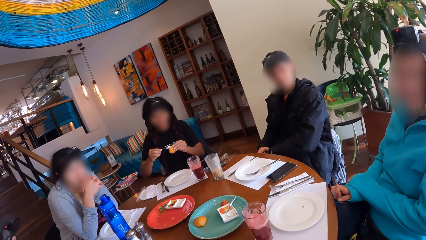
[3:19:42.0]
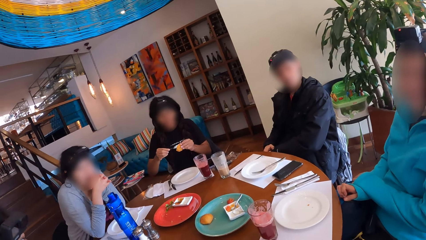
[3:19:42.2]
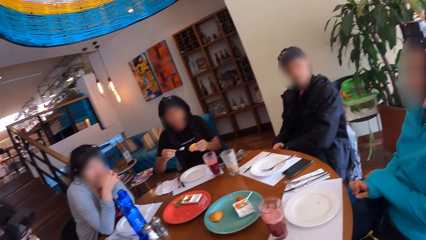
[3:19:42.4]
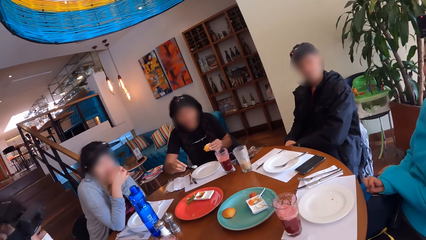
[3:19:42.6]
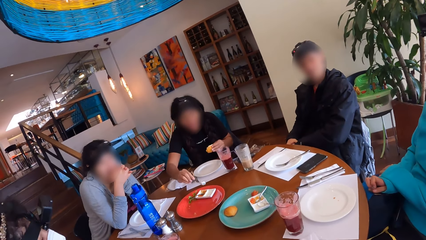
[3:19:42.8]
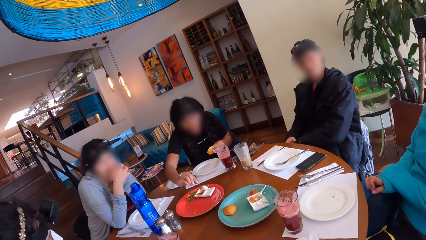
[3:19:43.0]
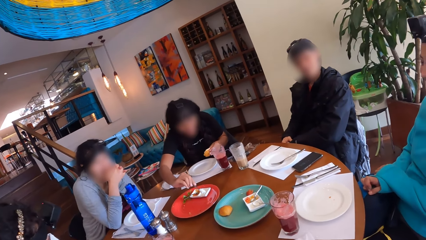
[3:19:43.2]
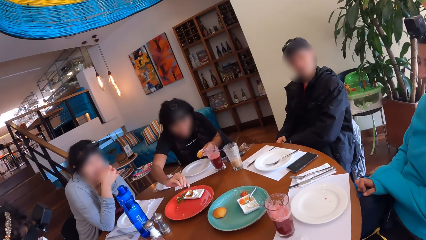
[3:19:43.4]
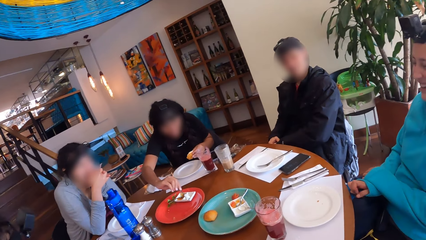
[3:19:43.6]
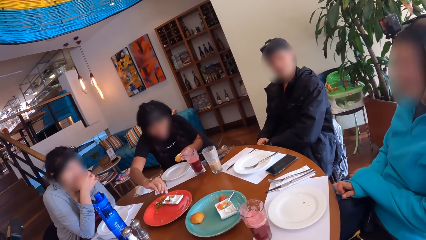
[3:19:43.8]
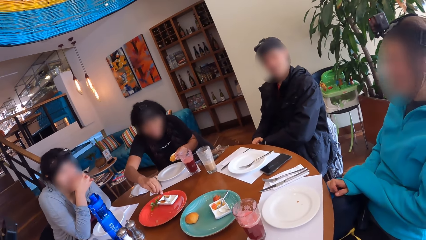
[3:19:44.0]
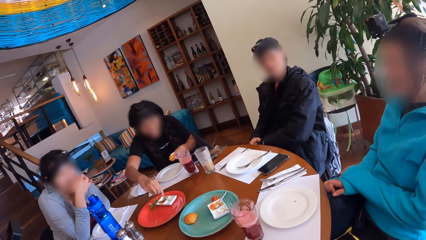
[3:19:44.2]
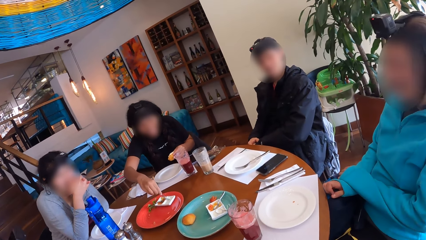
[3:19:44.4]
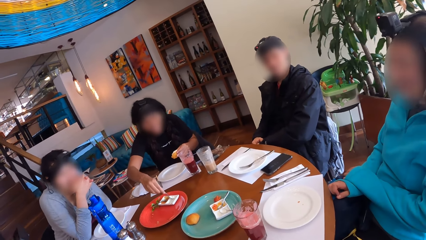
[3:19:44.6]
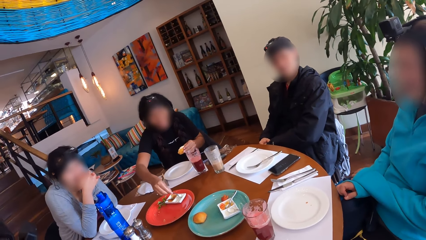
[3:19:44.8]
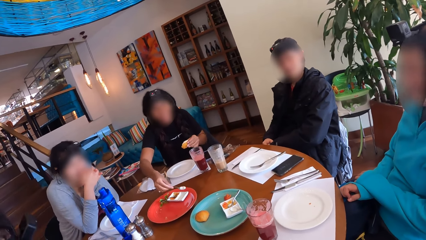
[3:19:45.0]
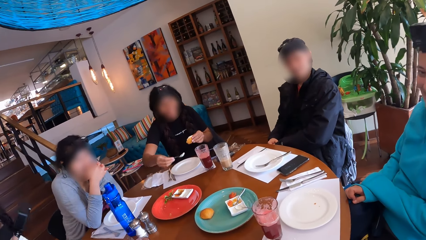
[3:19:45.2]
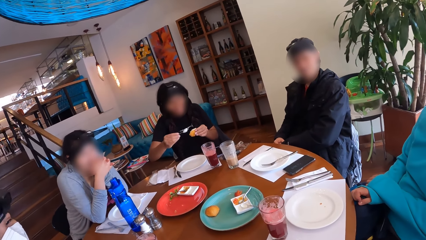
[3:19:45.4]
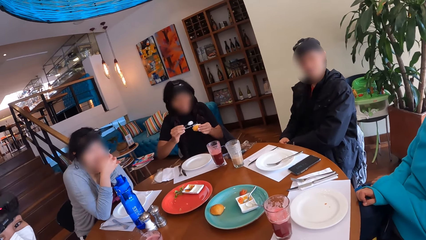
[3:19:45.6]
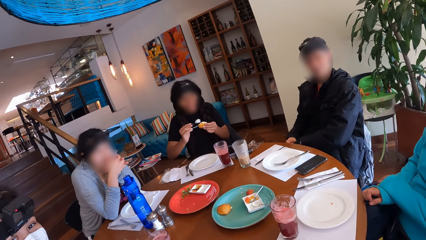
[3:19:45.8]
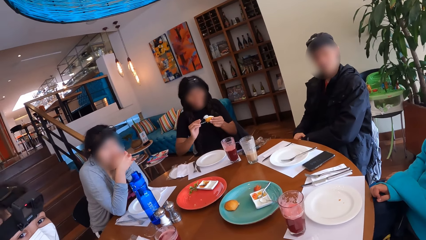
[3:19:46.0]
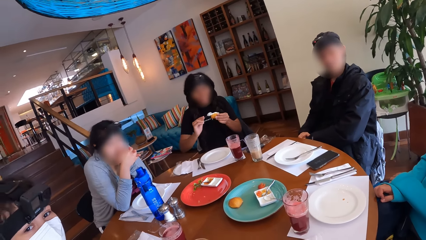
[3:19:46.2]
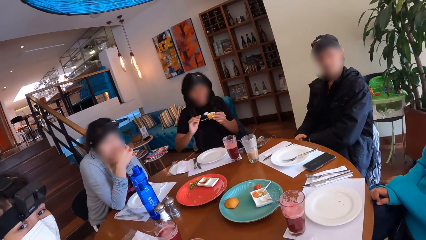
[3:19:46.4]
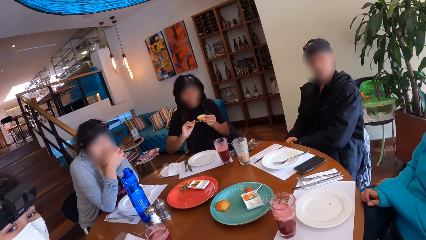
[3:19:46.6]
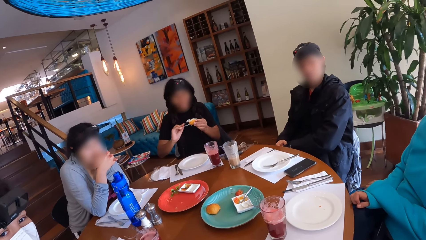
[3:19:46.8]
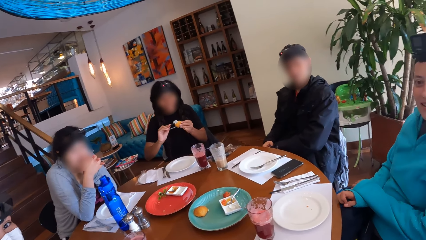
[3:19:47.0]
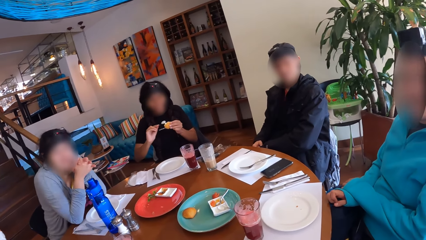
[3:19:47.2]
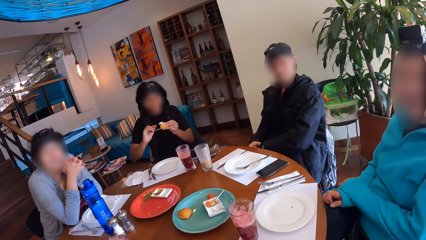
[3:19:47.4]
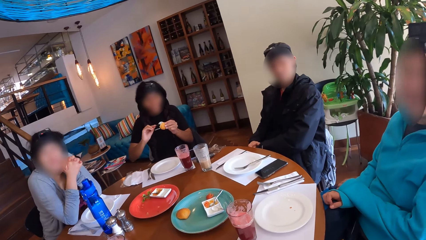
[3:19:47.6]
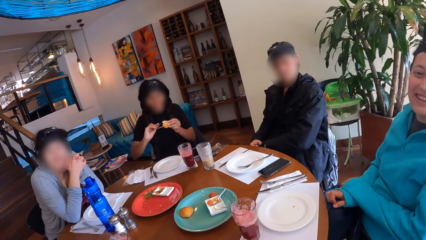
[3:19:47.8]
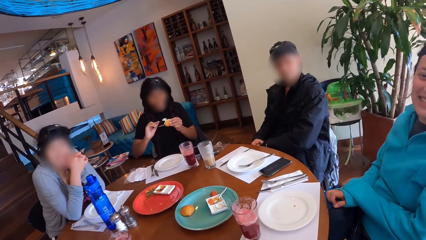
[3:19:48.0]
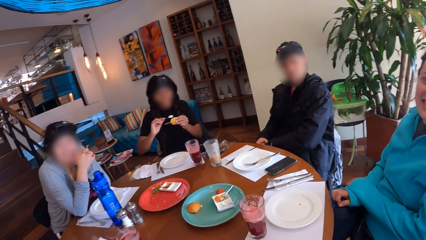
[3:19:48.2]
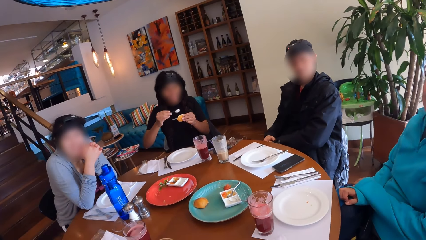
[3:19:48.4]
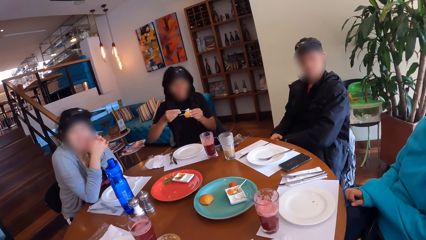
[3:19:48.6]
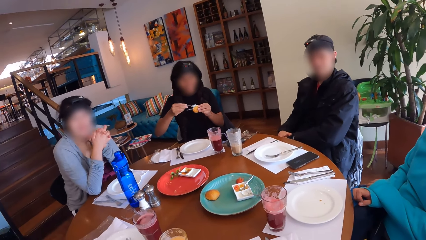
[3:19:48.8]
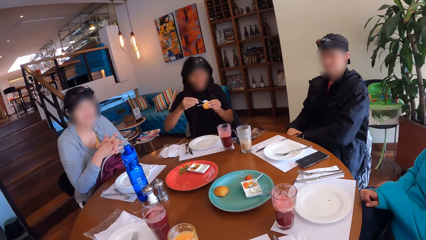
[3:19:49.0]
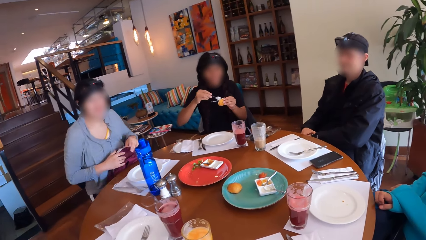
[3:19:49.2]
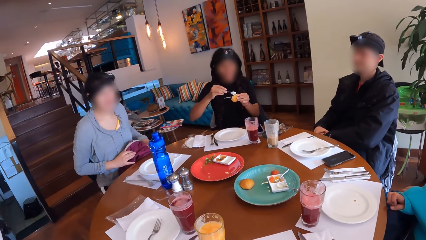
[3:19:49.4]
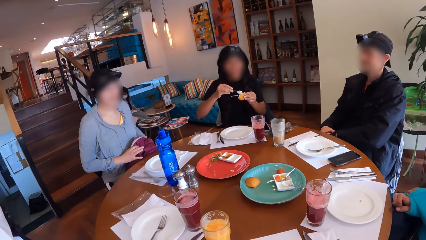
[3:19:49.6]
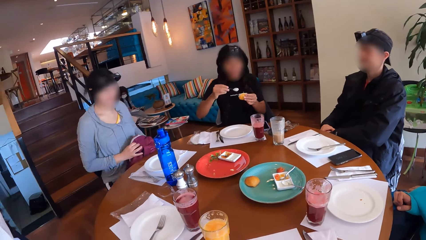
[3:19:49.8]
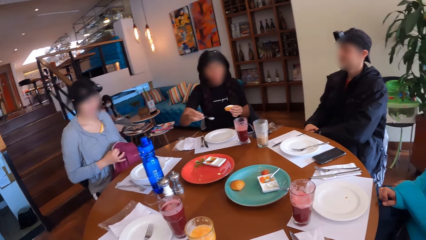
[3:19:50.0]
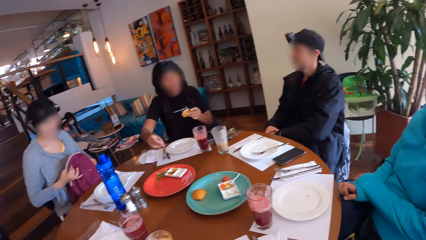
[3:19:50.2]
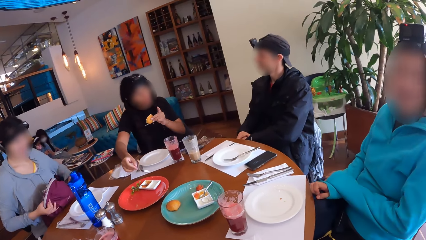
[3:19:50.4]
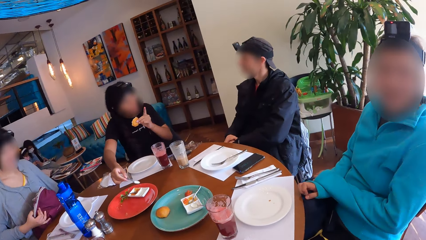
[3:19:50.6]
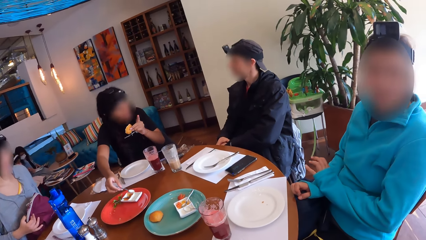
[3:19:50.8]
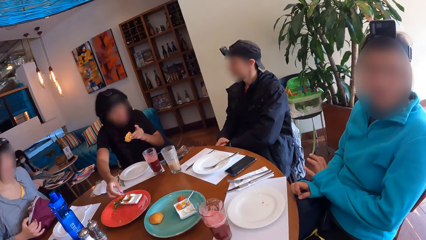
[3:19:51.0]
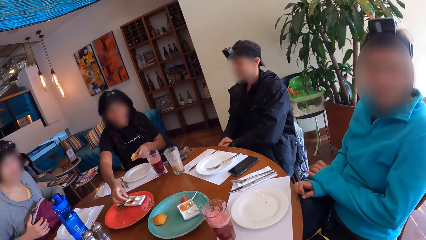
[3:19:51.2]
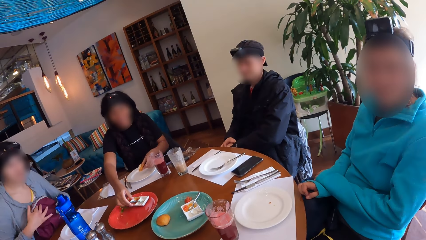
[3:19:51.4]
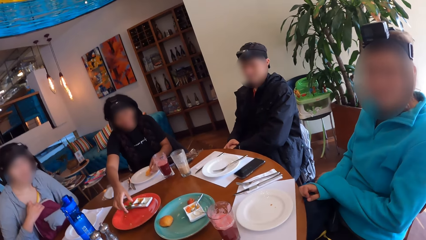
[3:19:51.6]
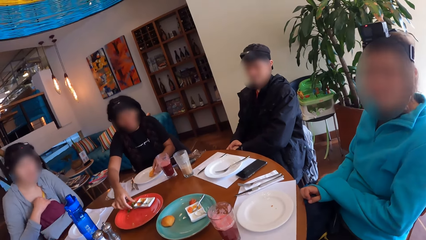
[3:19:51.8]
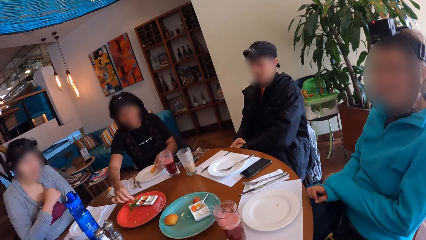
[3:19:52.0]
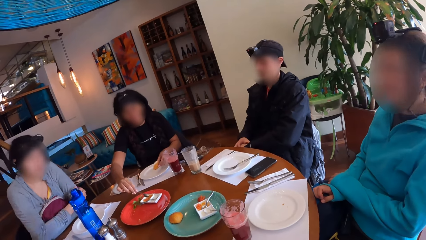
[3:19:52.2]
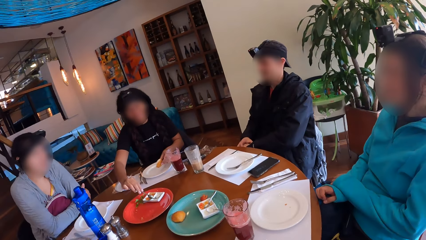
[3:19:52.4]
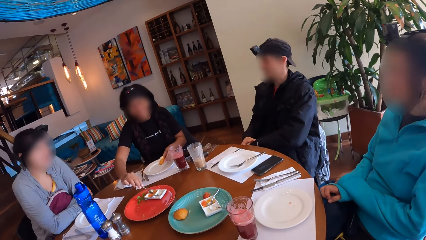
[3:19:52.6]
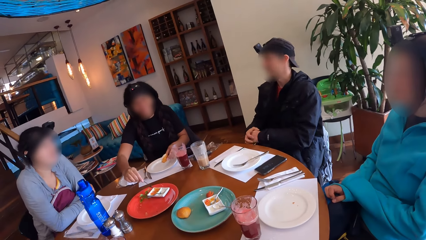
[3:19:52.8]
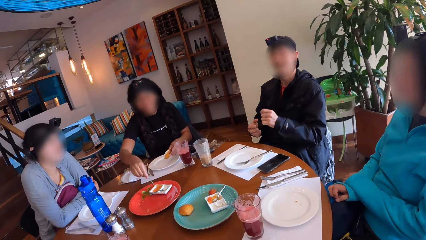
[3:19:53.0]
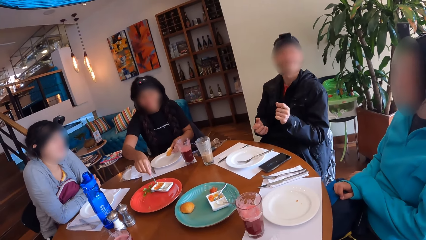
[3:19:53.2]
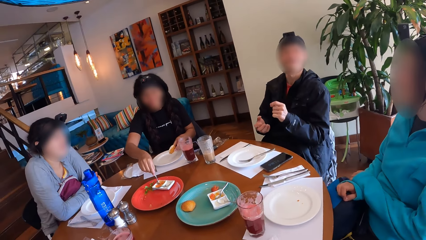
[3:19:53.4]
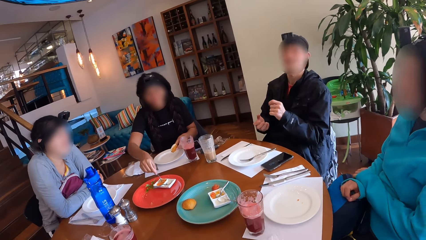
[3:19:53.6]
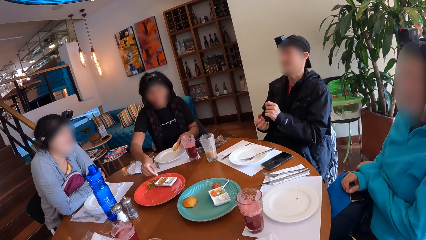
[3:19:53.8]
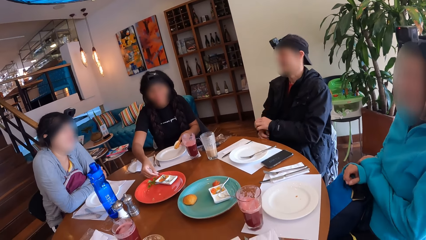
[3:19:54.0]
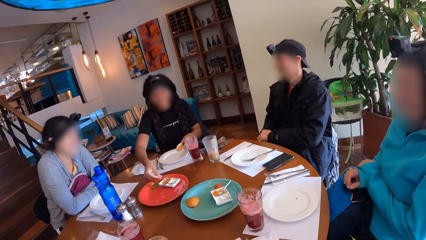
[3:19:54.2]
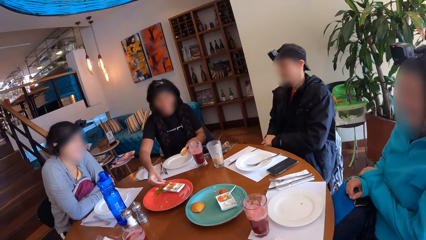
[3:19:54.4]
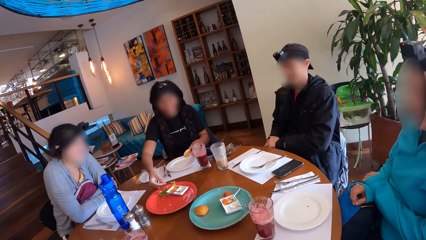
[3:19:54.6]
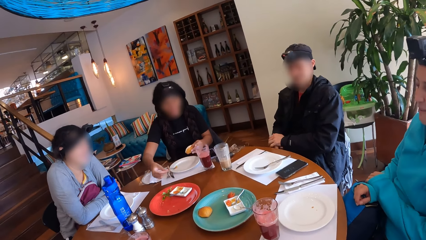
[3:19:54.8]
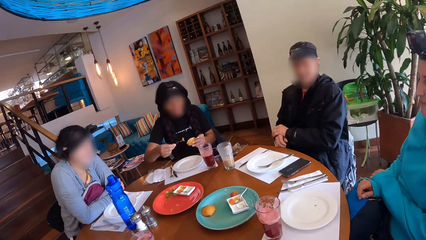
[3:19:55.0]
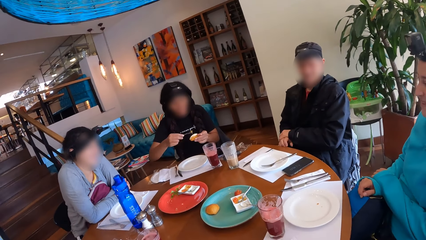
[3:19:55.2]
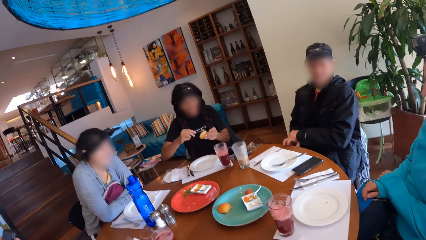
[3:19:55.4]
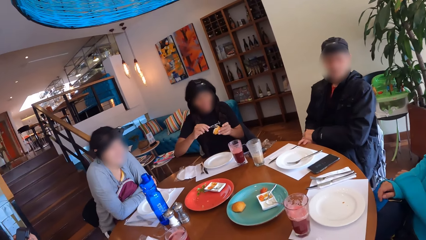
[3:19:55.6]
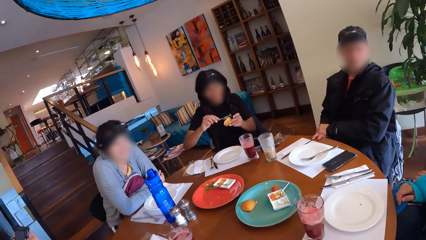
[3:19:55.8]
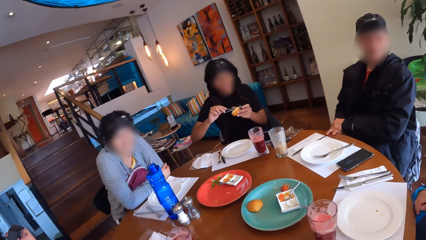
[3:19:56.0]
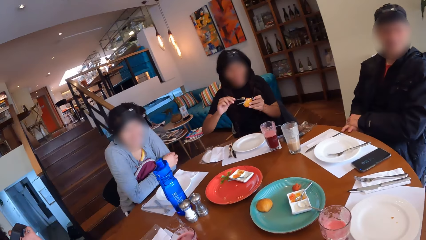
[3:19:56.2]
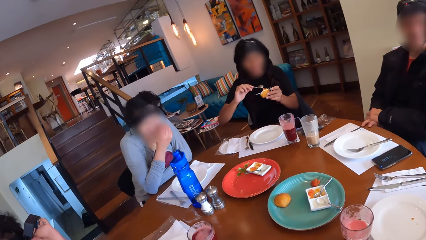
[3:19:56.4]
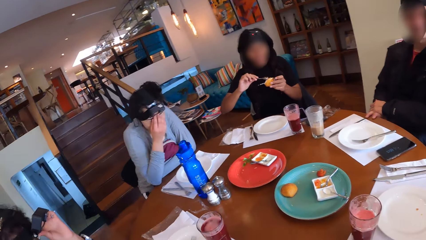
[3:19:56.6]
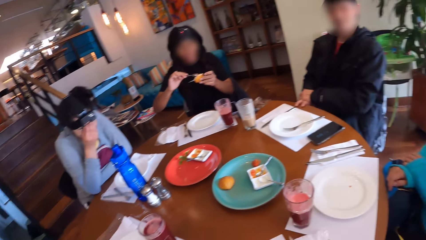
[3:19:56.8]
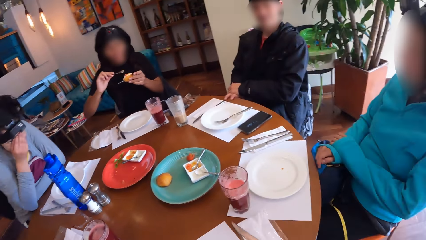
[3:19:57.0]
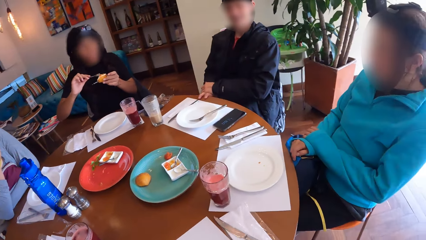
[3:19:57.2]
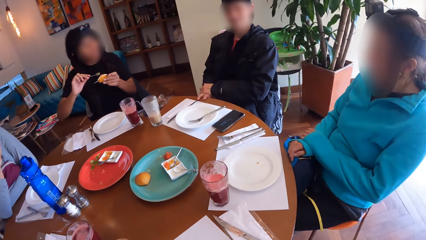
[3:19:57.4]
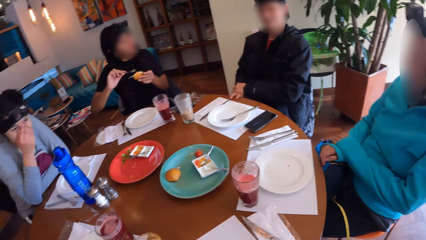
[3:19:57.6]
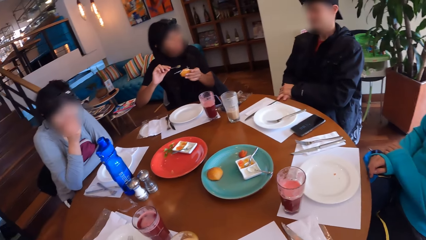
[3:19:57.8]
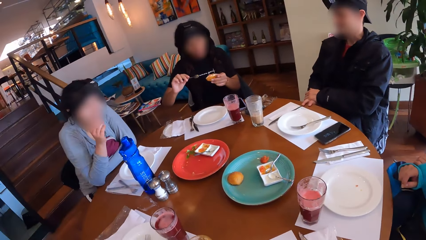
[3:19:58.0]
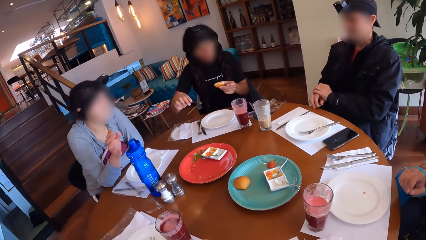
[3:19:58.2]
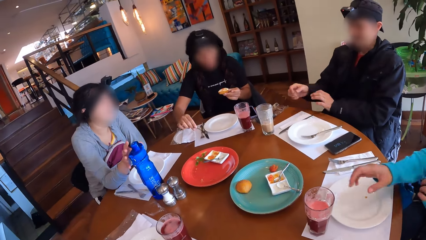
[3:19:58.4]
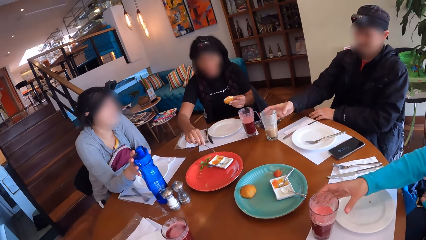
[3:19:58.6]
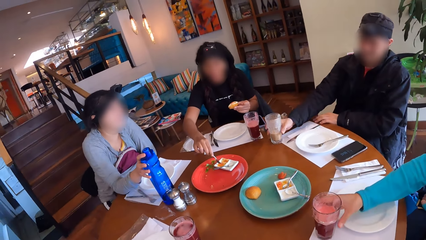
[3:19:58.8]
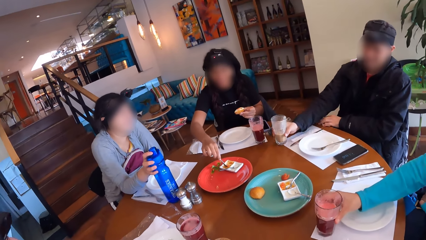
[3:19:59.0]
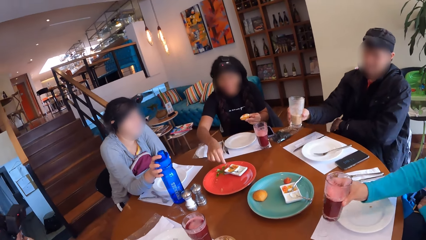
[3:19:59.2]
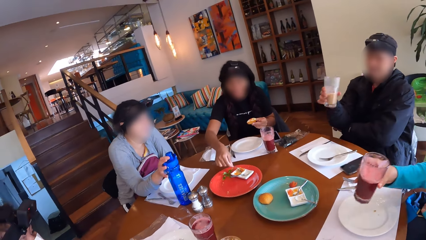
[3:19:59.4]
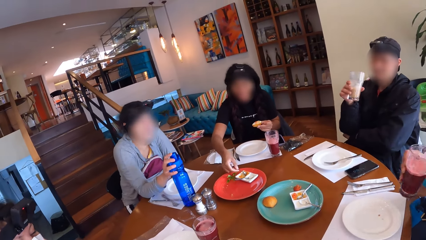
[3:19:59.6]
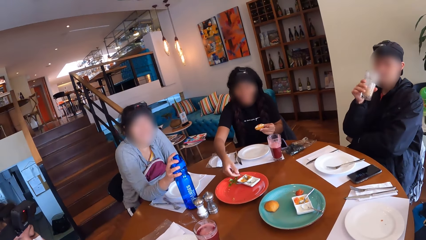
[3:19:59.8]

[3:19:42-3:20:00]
The woman scoops condiment from the container with the spoon in her right hand. The woman puts the condiment in the spoon in her right hand on the snack in her left hand. Another woman interacts with the camera wearer. The other woman adjusts a bag on her lap. The first woman interacts with a third woman. The first woman gesticulates with her left hand. The first woman puts the spoon in her right hand in the condiment container on the tray on the table. The first woman picks up the spoon in the condiment container on the tray on the table with her right hand. The camera wearer looks at a lady. The first woman scoops condiment from the container with the spoon in her right hand. The man gesticulates with his hands and interacts with the camera wearer and the other people. The first woman puts the condiment in the spoon in her right hand on the snack in her left hand. The third woman interacts with the man. The camera wearer turns around the table. The second woman adjusts the water bottle on the table with her right hand. The first woman scoops condiment from the container with the spoon in her right hand. The third woman picks up the cup of drink on the table with her right hand. The man picks up the cup of drink on the table with his right hand.
